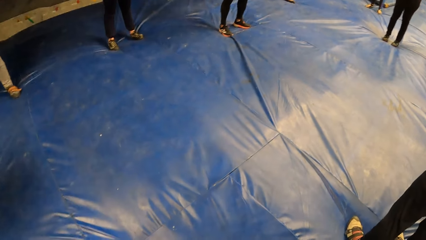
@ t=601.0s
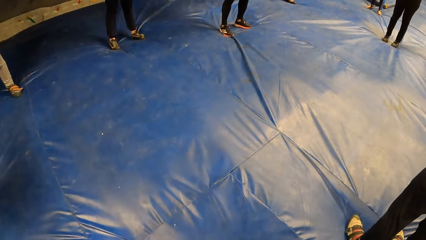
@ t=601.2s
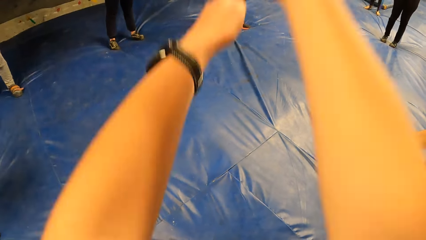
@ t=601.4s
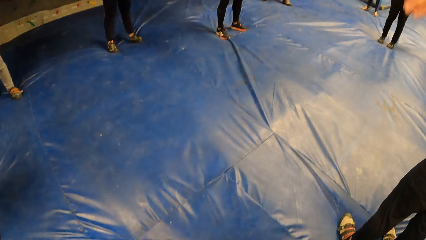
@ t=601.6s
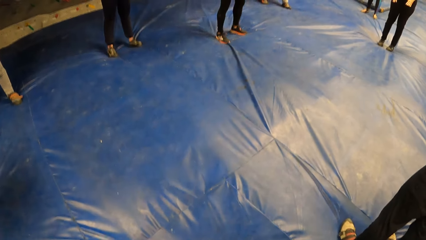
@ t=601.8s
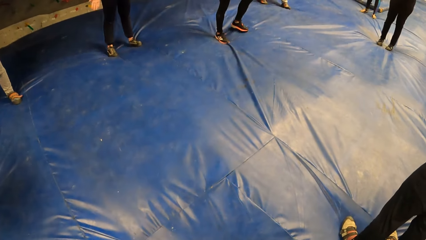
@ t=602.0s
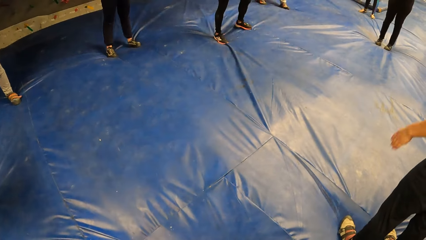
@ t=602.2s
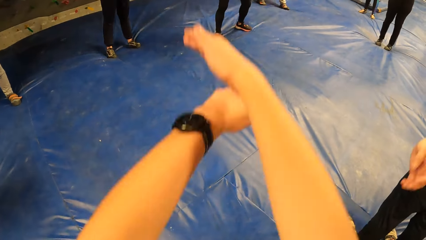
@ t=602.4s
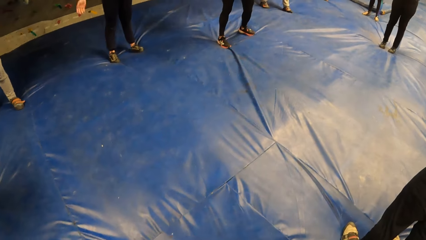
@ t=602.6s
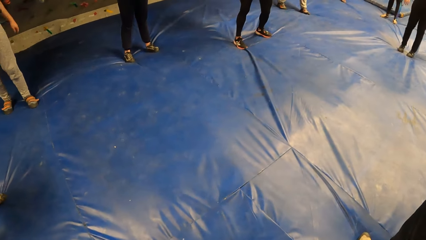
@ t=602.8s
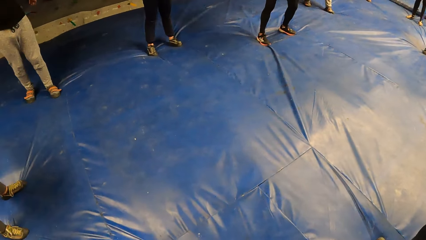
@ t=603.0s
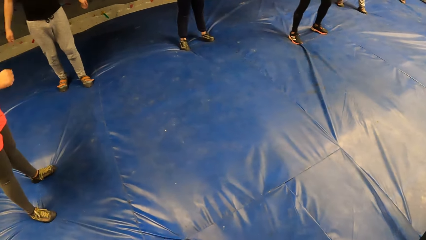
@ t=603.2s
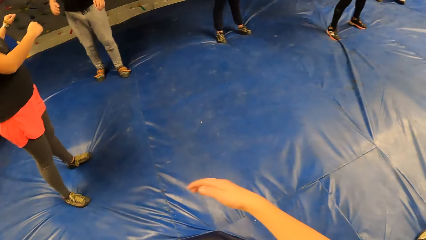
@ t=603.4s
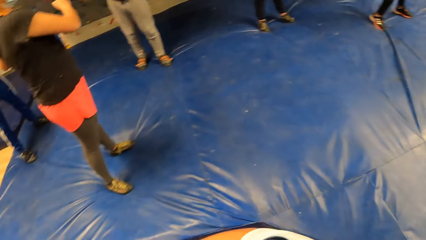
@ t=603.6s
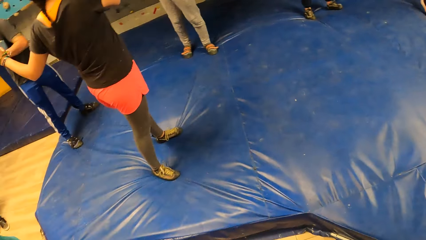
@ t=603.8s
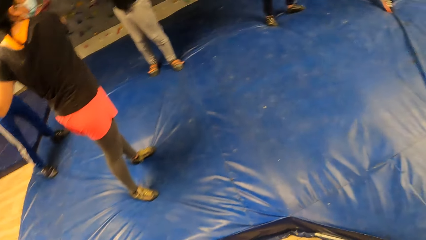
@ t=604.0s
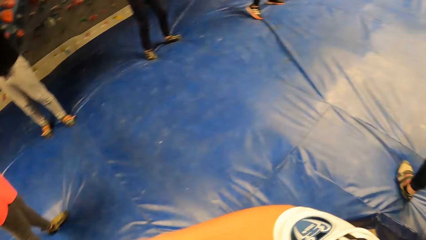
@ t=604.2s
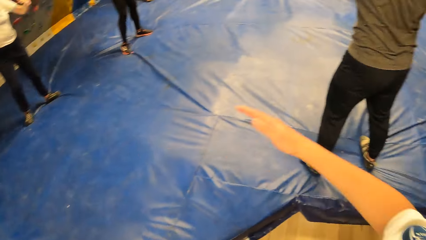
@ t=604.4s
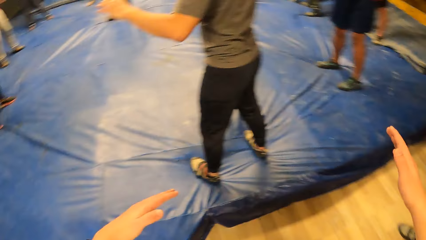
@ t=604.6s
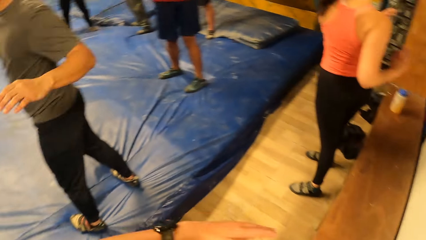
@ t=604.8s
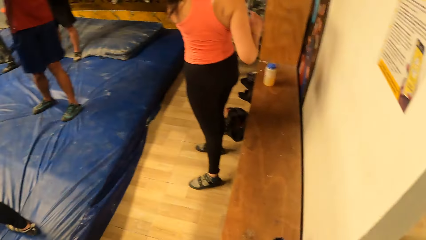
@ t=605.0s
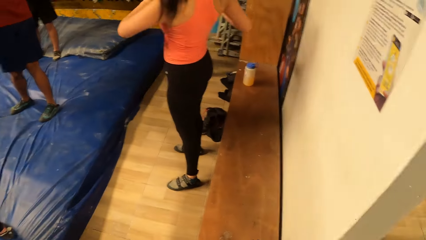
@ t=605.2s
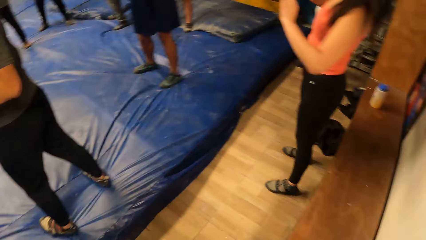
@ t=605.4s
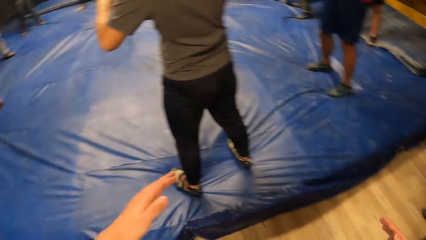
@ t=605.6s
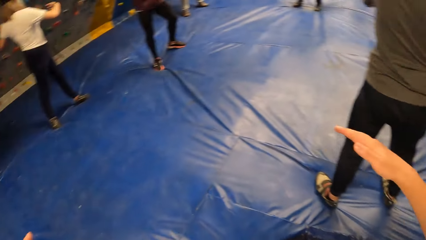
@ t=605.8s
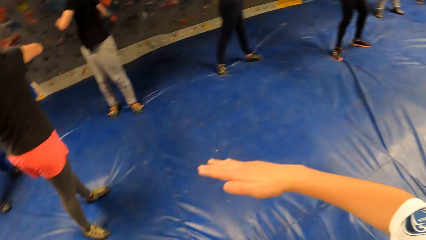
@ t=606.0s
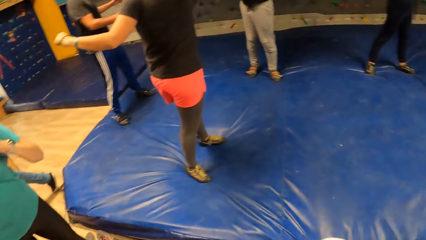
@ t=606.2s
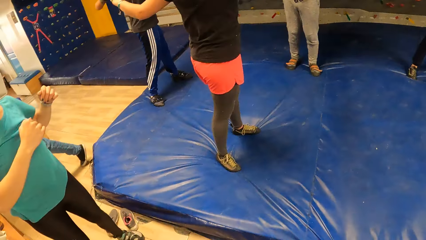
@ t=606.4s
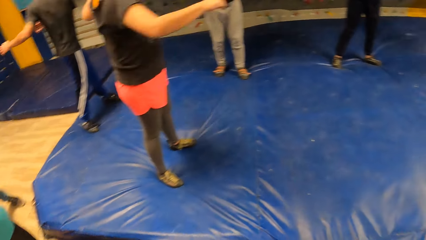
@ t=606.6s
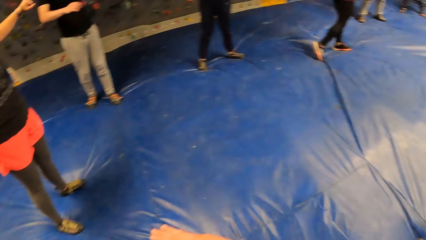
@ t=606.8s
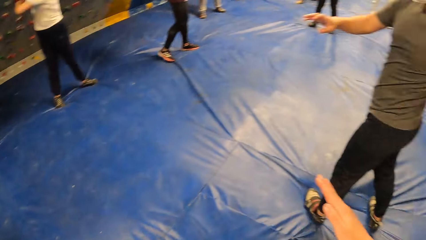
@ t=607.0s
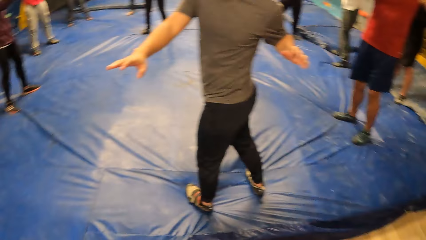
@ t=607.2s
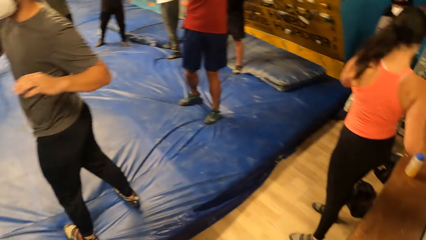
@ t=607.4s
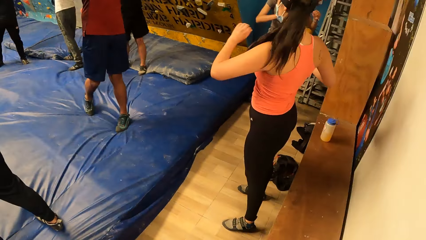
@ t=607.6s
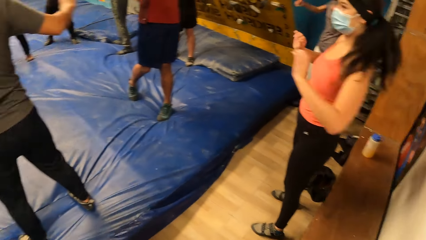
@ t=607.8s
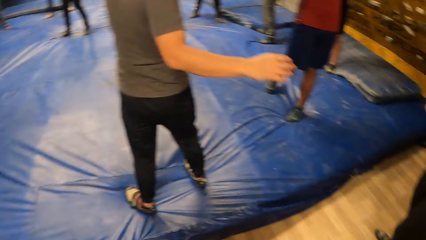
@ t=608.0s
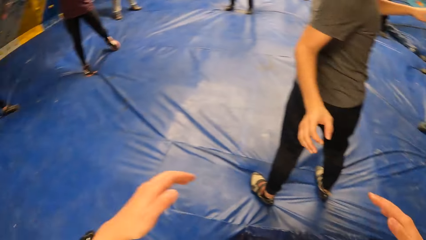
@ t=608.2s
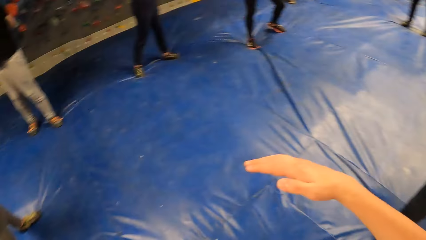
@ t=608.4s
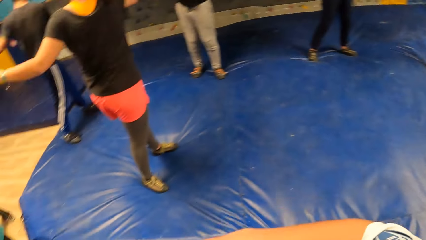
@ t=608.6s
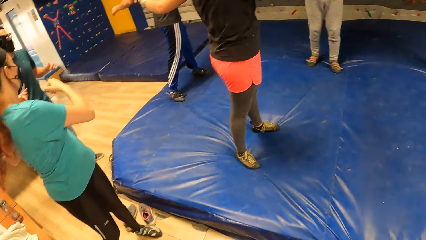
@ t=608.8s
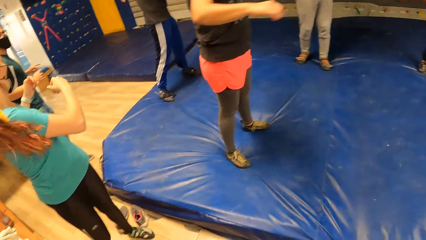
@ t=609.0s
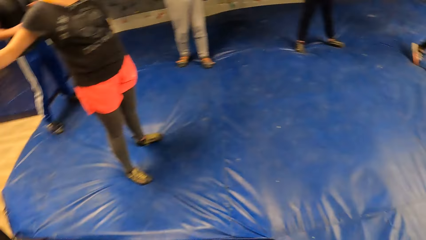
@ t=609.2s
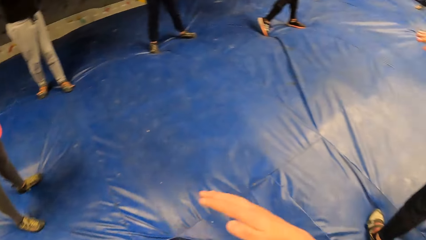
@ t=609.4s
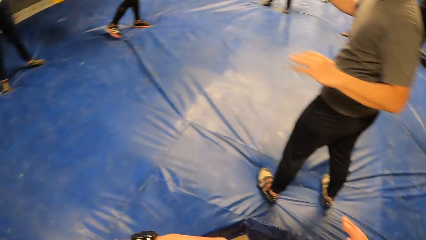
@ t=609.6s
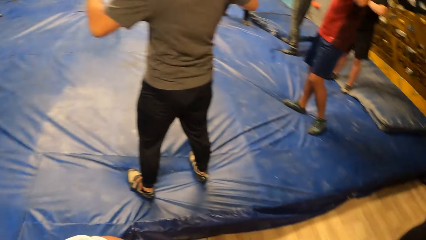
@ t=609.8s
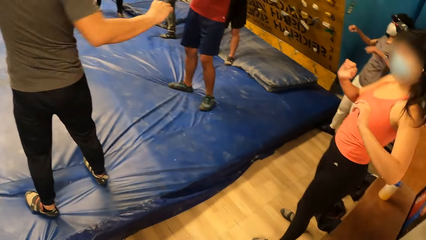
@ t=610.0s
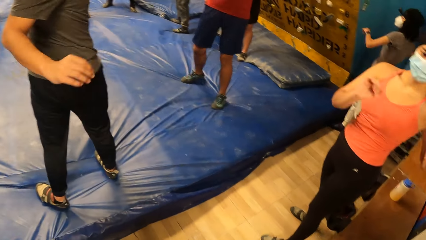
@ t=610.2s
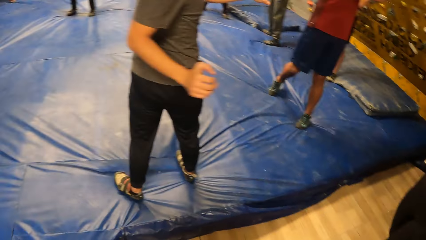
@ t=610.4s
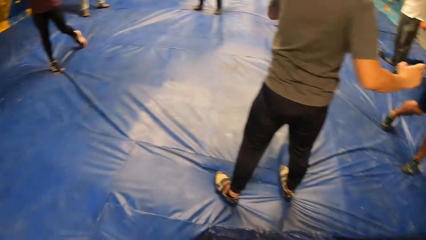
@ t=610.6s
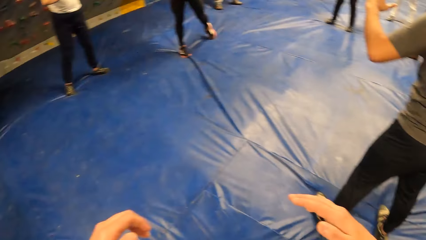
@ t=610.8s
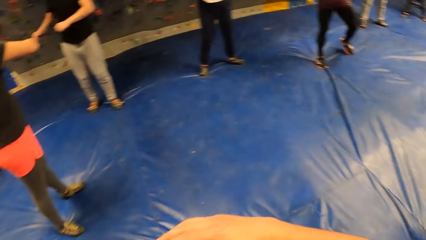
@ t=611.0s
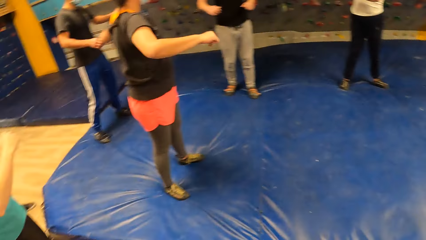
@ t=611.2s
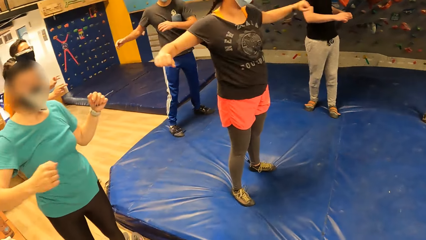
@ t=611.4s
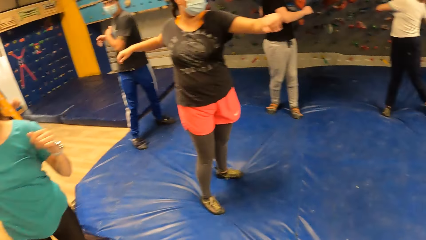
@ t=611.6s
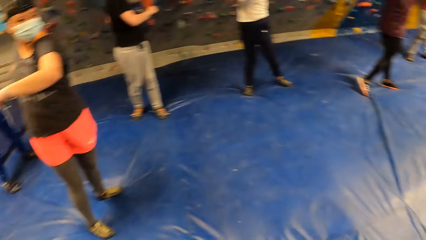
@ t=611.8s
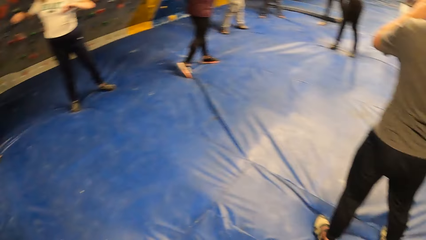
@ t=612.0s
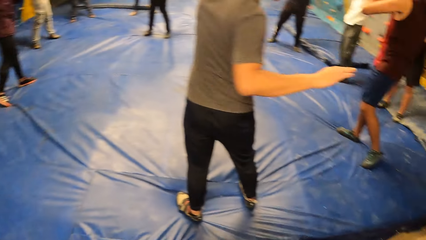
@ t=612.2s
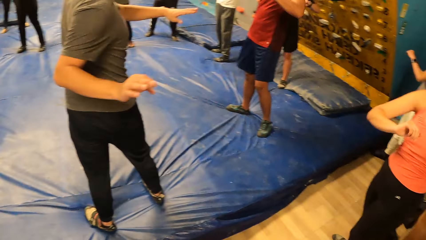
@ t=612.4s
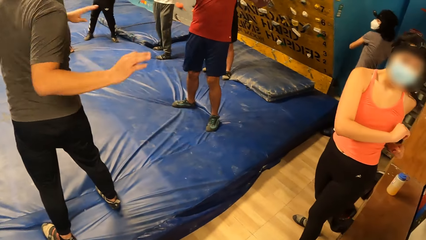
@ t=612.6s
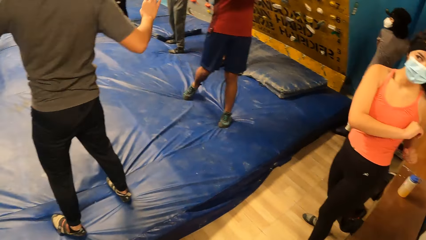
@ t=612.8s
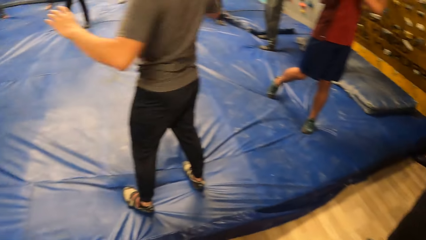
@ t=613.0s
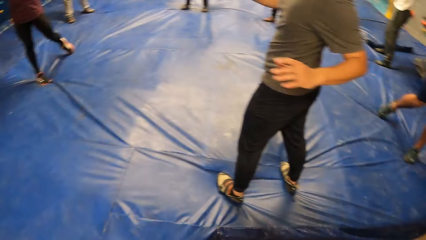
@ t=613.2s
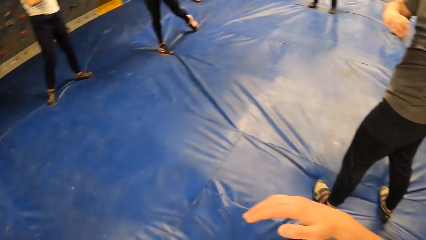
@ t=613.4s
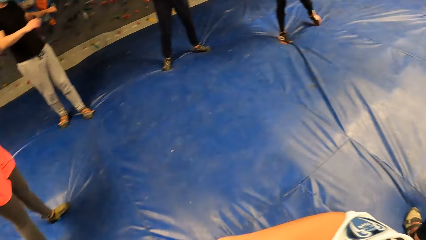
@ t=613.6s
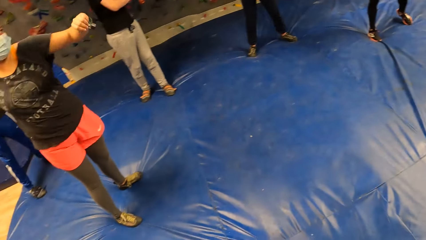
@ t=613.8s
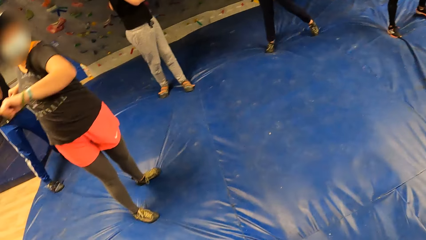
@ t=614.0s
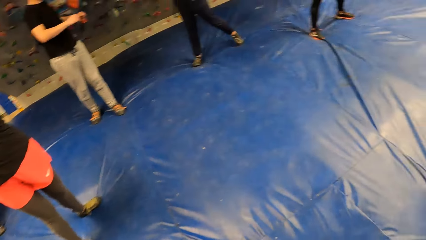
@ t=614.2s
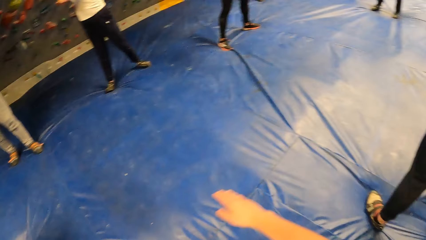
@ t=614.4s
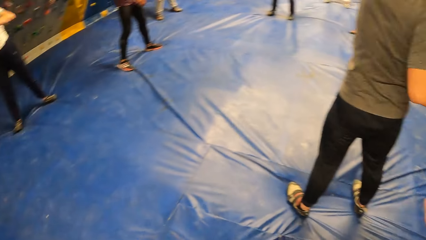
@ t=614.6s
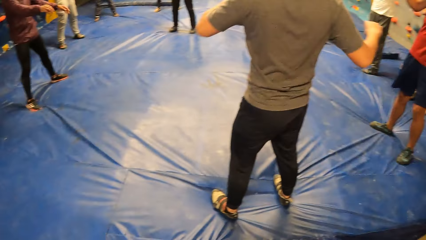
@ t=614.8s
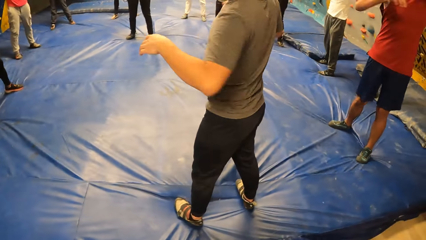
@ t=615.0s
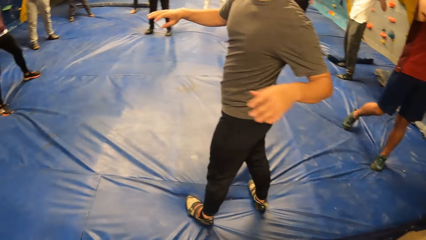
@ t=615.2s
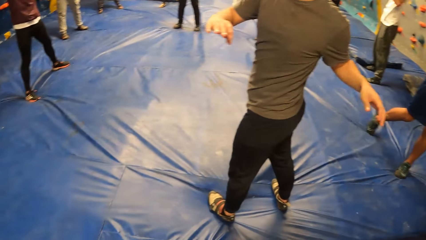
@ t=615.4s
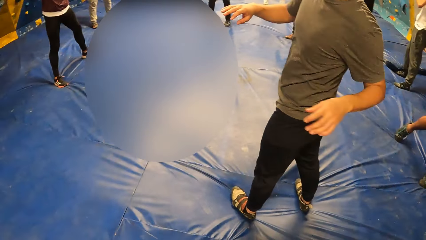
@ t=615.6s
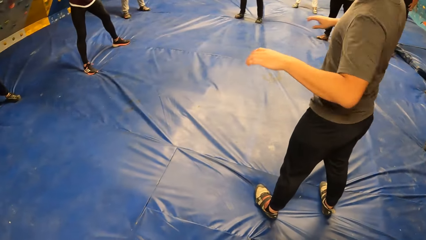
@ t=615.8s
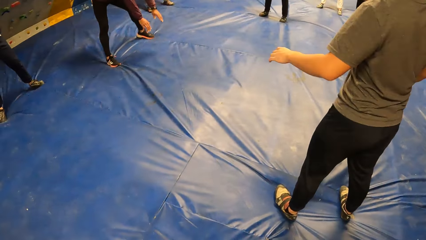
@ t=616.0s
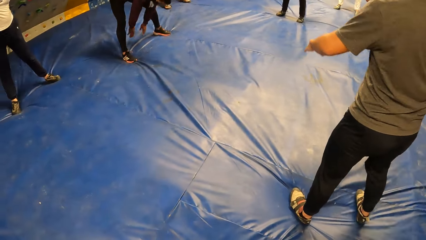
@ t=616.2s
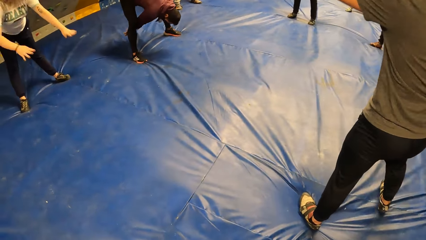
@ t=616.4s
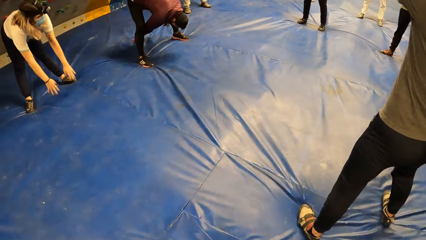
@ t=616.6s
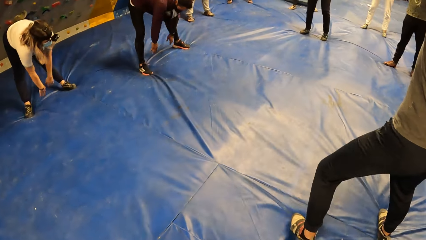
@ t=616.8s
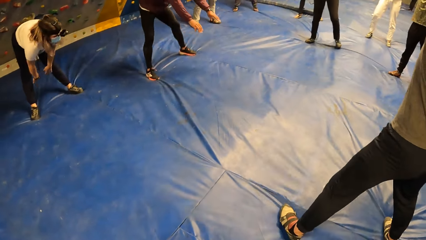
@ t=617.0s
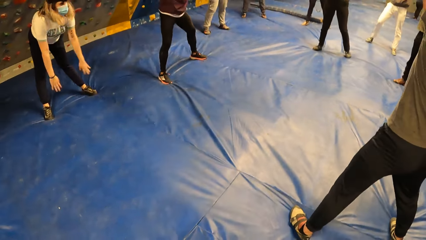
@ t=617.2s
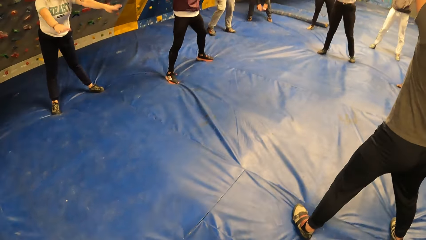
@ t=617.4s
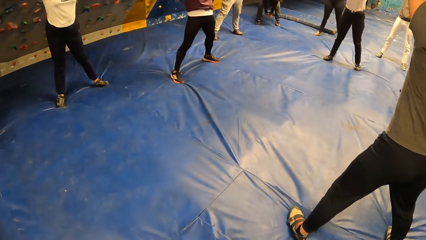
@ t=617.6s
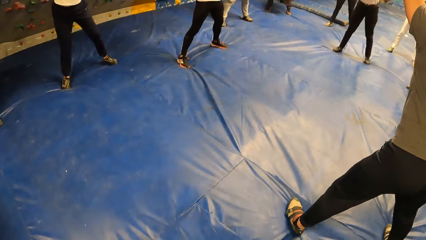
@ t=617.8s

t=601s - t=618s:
The camera wearer performs a standing arm twist exercise with the group of people with both hands. The man performs a standing arm twist exercise with both hands.
